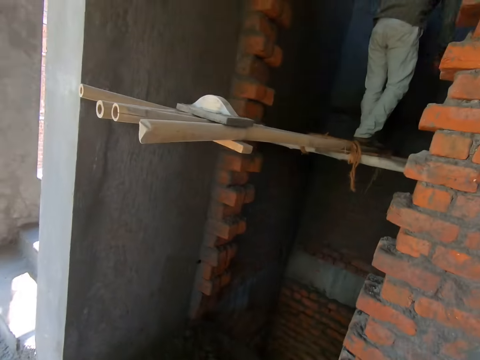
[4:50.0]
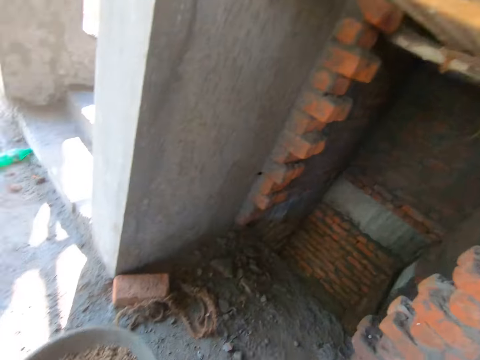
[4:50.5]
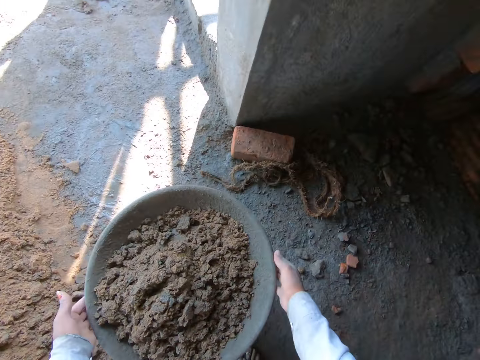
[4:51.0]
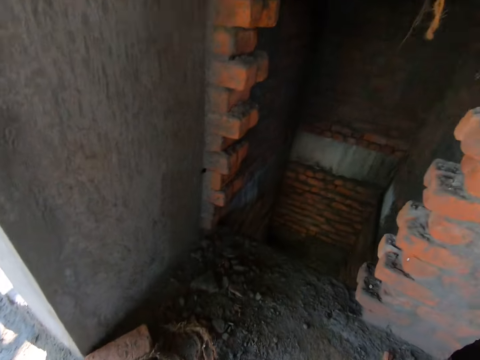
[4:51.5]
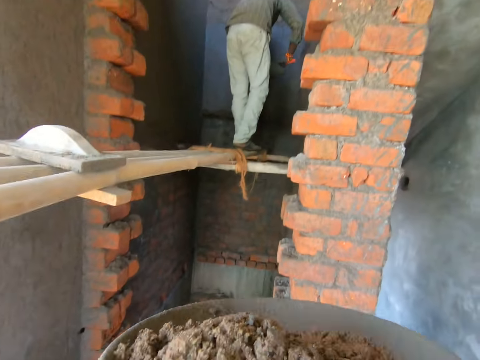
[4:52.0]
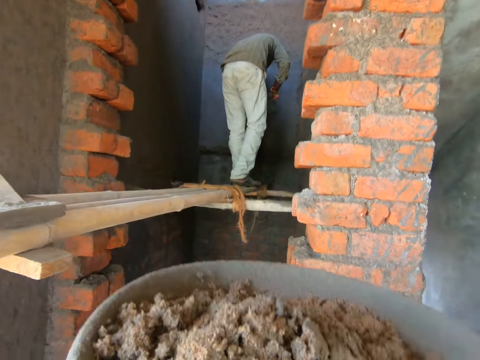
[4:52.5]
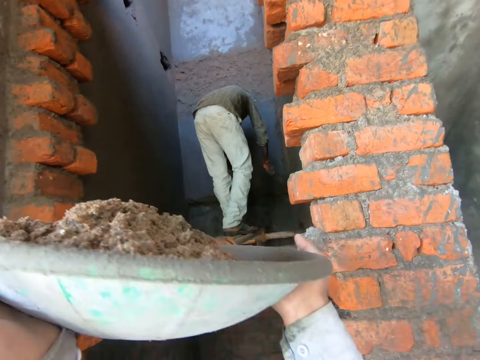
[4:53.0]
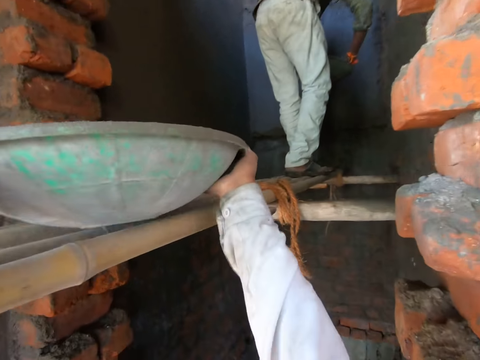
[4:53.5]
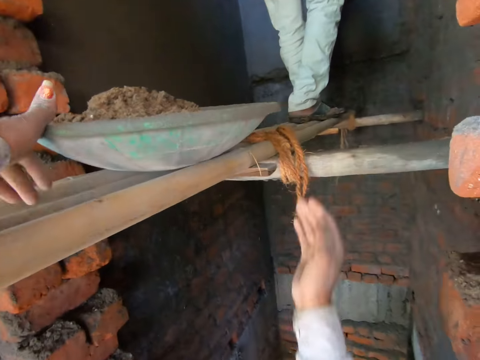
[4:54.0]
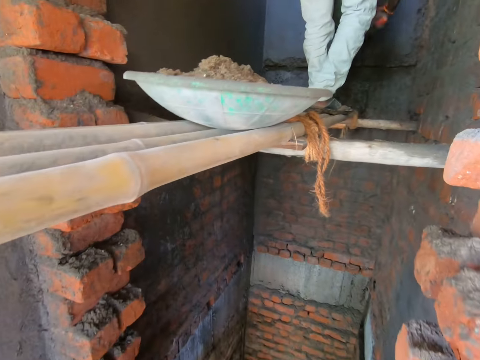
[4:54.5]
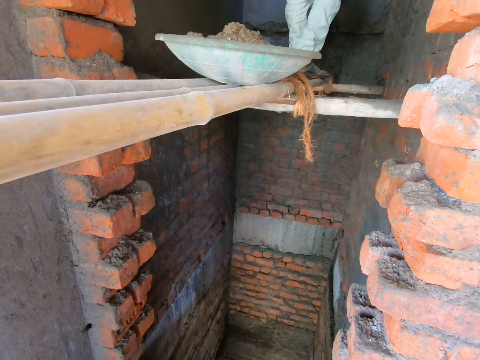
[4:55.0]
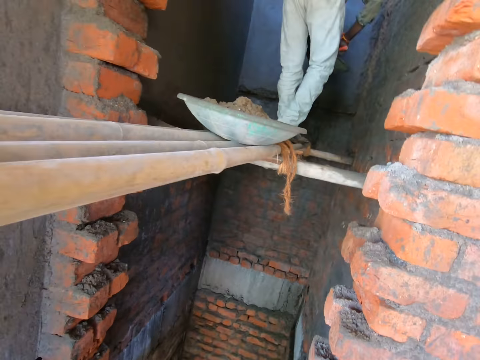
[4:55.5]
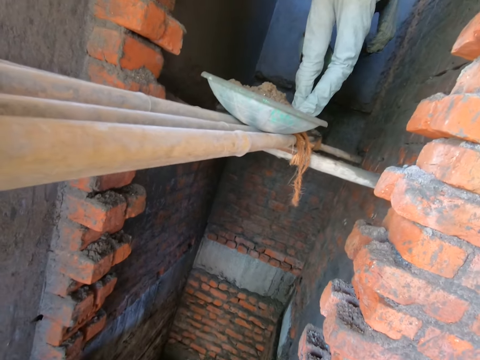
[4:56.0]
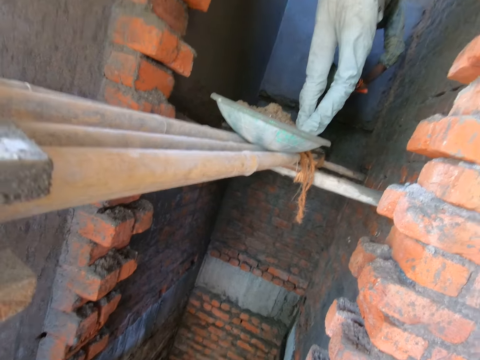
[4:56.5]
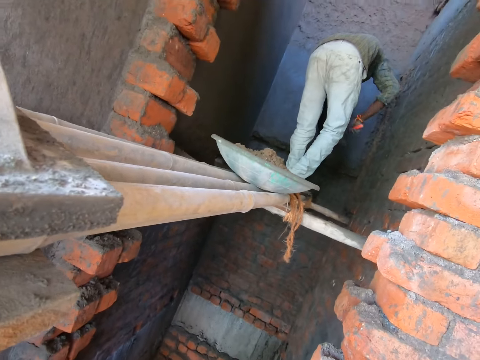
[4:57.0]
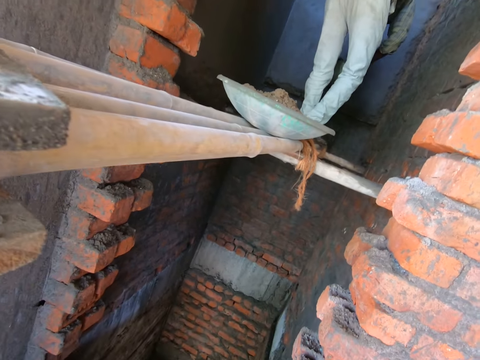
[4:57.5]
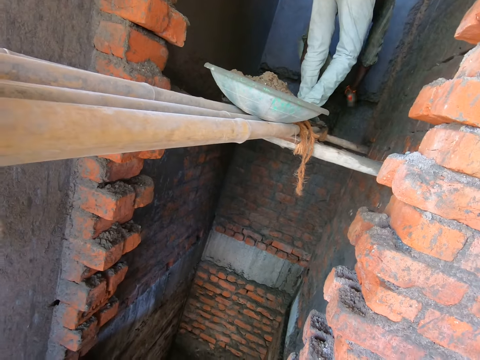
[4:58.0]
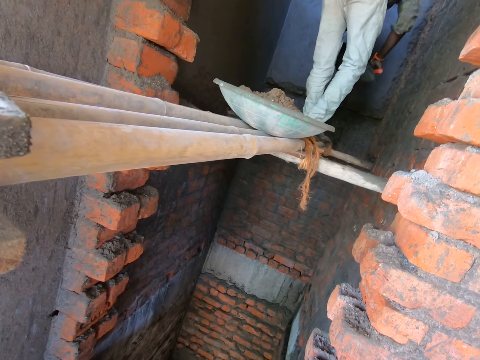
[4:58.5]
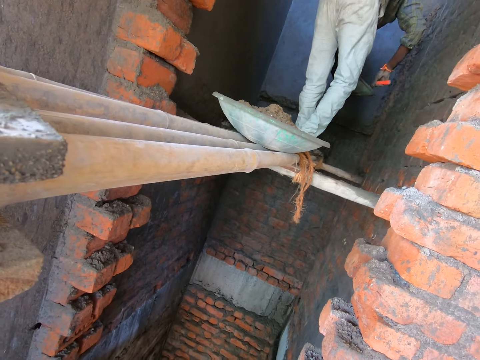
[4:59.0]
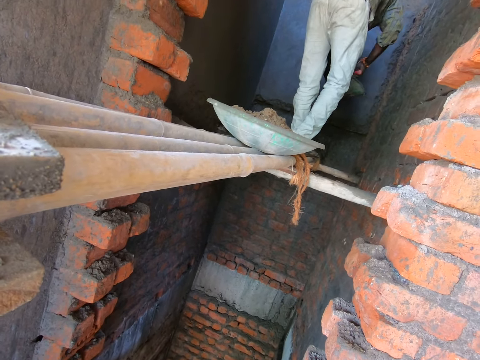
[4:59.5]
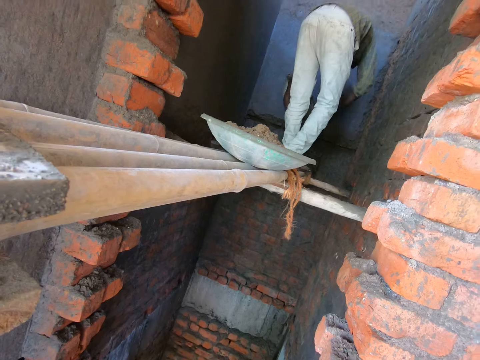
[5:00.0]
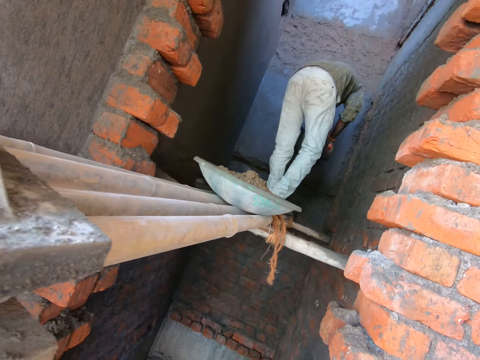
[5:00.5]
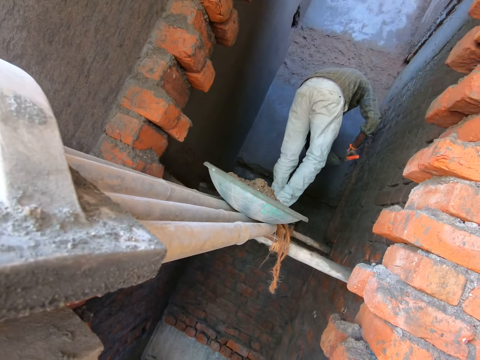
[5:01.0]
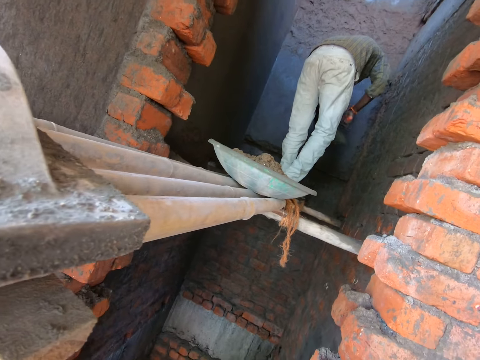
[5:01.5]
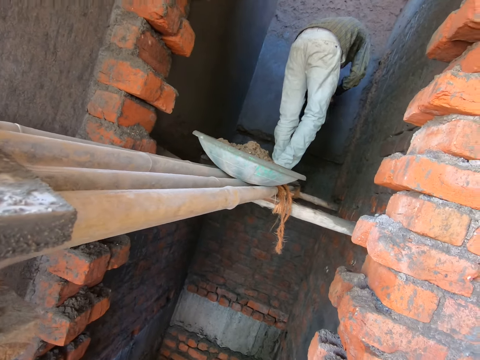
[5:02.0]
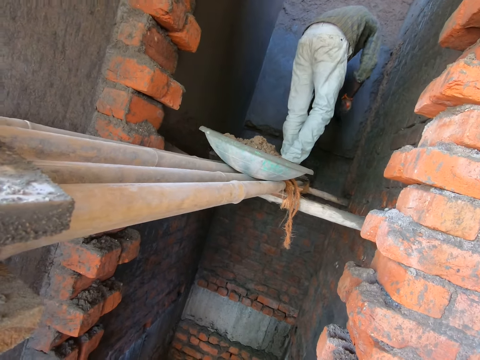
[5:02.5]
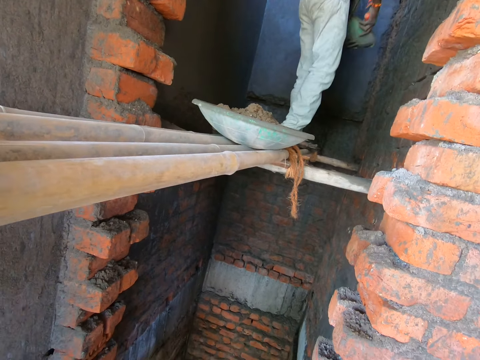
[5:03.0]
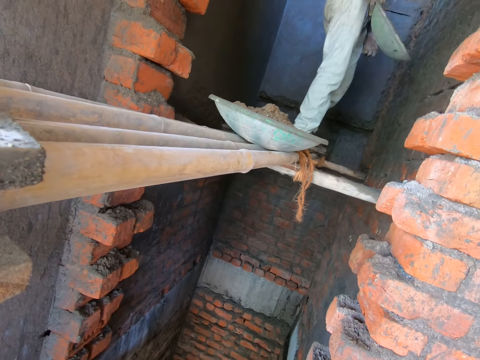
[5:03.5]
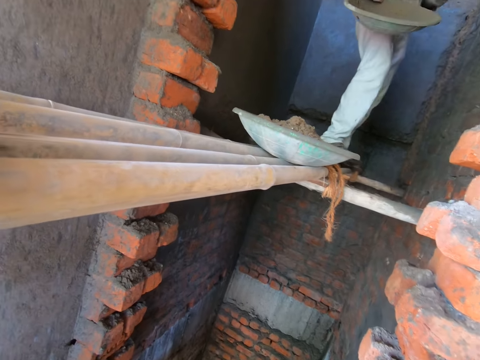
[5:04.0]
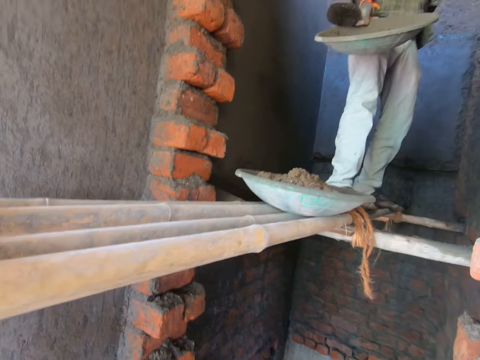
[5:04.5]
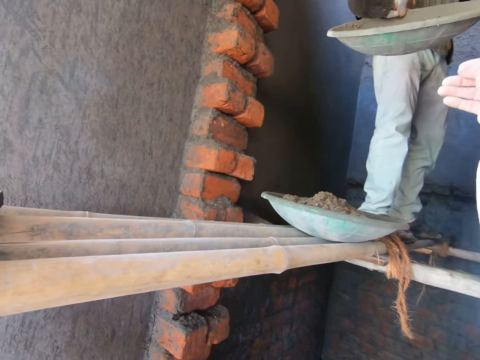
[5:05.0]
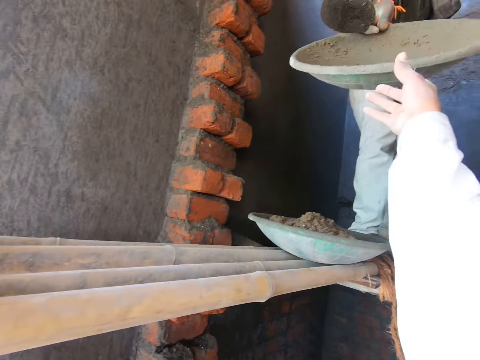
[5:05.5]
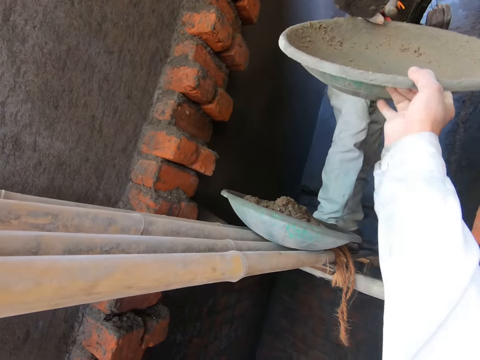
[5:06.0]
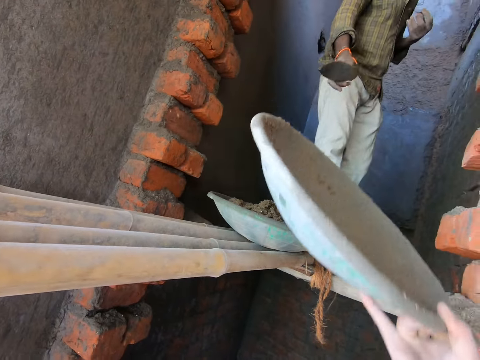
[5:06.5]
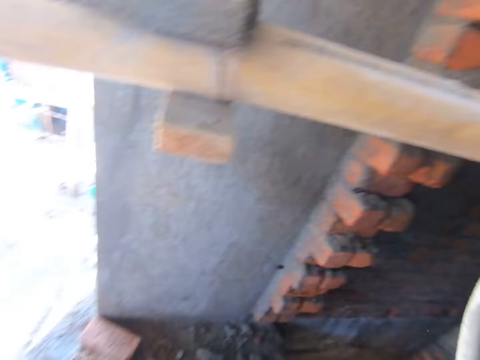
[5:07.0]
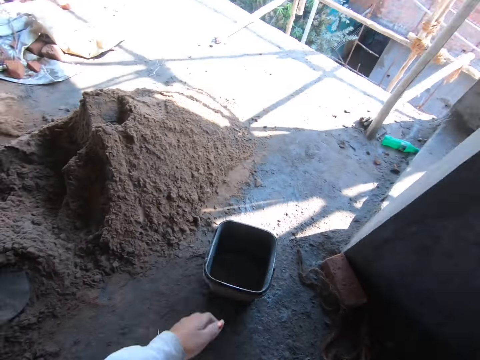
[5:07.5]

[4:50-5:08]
The camera wearer puts the hoe down. She holds the bowl on the bucket on the floor with both hands. She lifts the bowl or tray of mortar from the bucket on the floor with both hands. The man renders mortar onto a wall with a trowel in his right hand. The camera wearer adjusts the bowl with both hands. She interacts with the man. She places the bowl on a bamboo scaffolding with both hands. The man takes the mortar from the tray, plasters the mortar on the wall, takes the mortar from the tray, plasters the mortar on the wall, takes the mortar from the tray, plasters the mortar on the wall and passes the bowl from his left hand to his right hand. The camera wearer speaks to the man. The man holds the empty tray. The camera wearer collects the bowl from the man with her right hand.

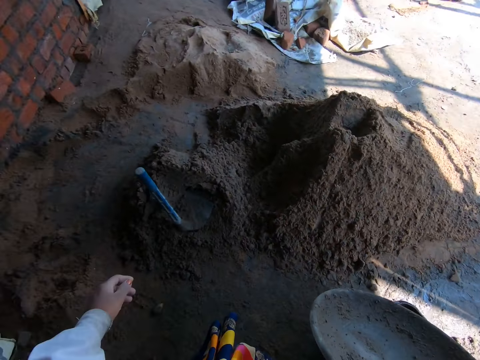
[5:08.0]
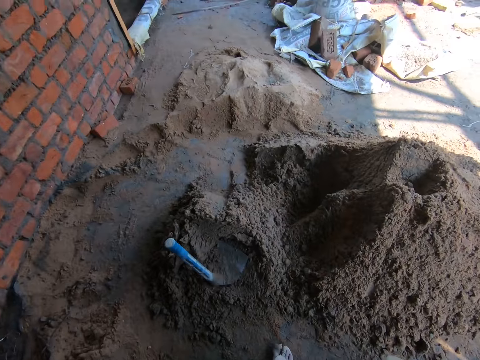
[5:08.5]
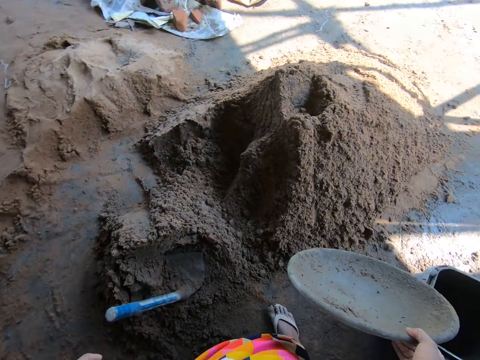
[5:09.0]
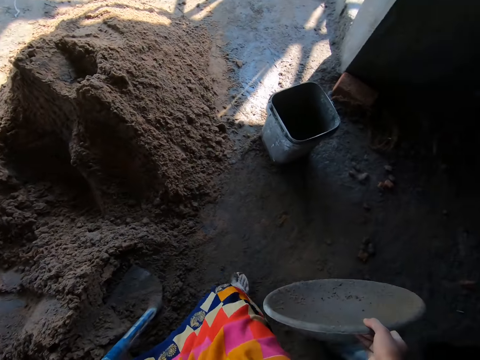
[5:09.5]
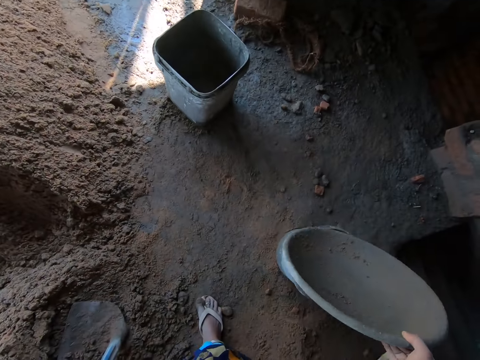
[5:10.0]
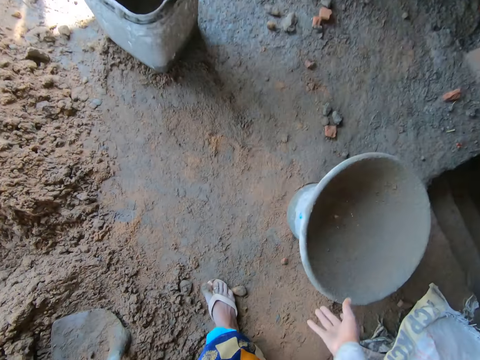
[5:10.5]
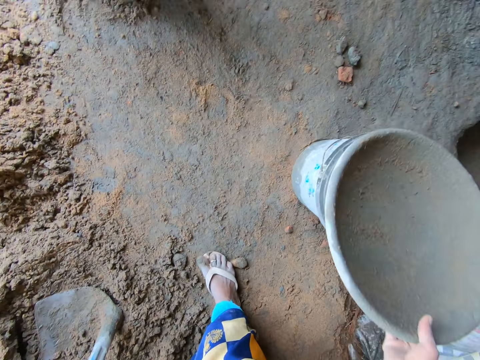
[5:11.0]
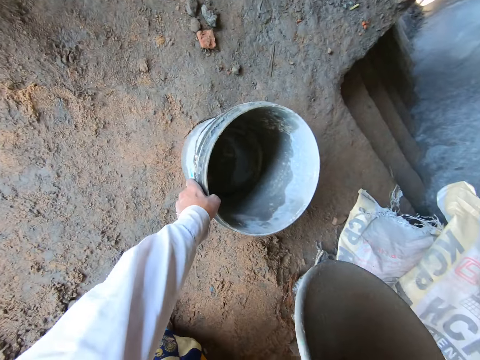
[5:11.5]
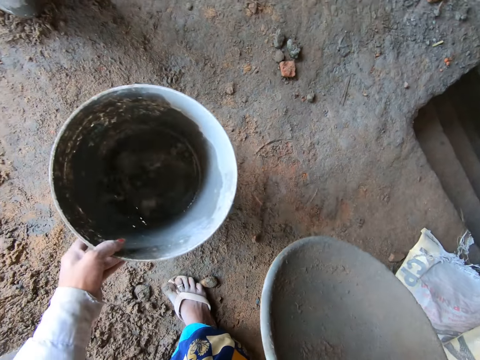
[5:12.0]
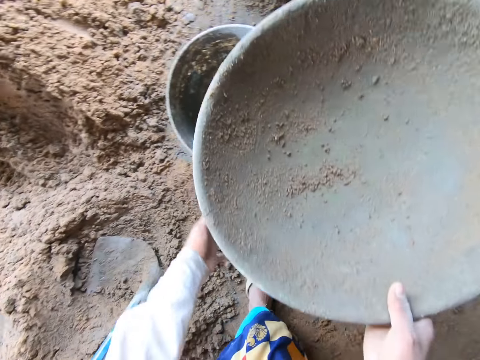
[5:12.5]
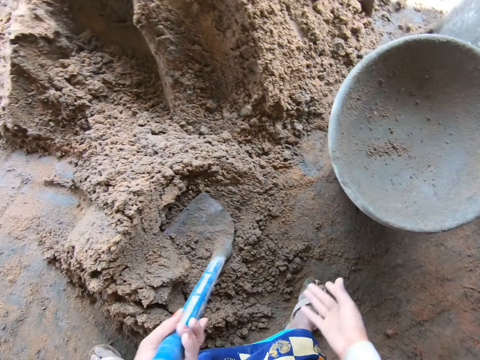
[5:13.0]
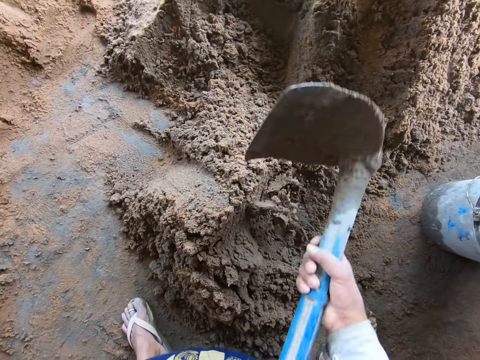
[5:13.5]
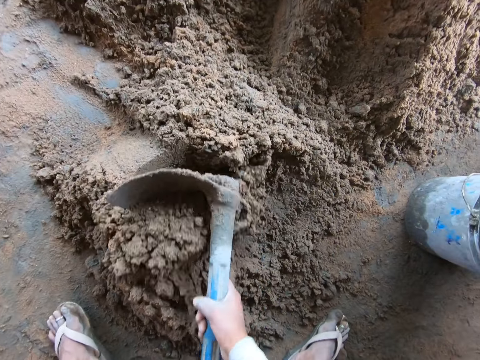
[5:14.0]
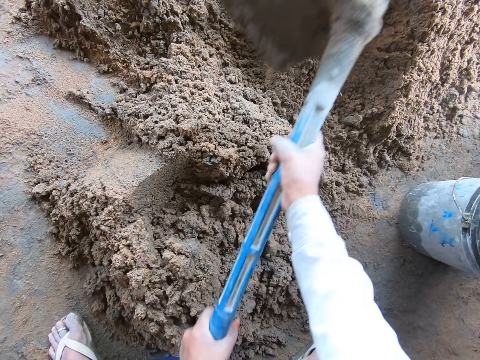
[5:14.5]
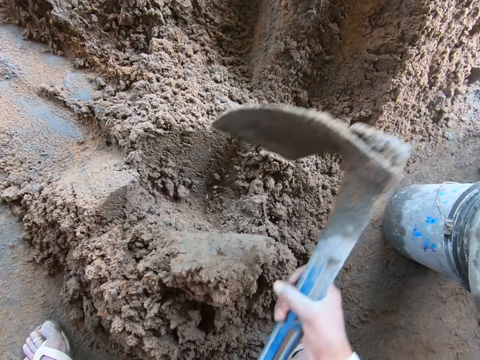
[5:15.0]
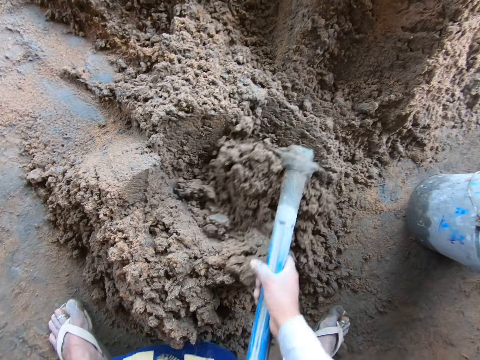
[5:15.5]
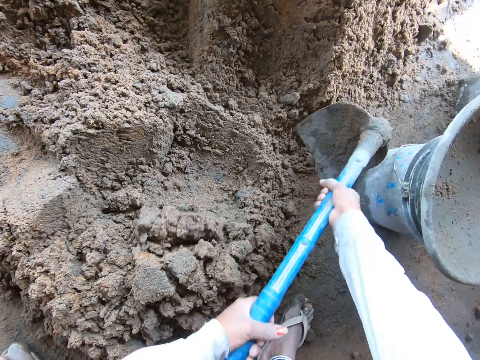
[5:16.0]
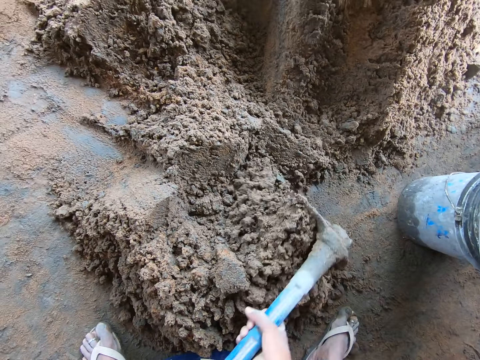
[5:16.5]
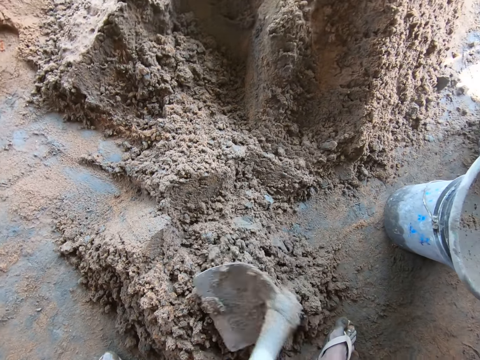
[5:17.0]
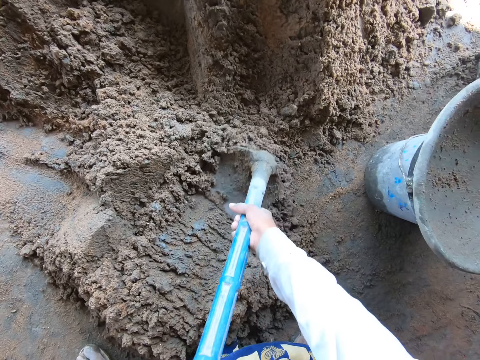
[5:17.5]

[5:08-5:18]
The camera wearer places the bowl on the bucket on the floor with her right hand. She lifts the bowl from the bucket on the floor with her right hand. She holds the bucket on the floor with her left hand. She picks up the bucket. She moves the bucket on the floor with her left hand. She places the bowl on the bucket on the floor with her right hand. She holds the hoe on the floor with her left hand, lifts the hoe from the floor with her left hand and holds the hoe with both hands. She mixes mortar on the floor with the hoe in both hands. She collects the mortar with the hoe.
